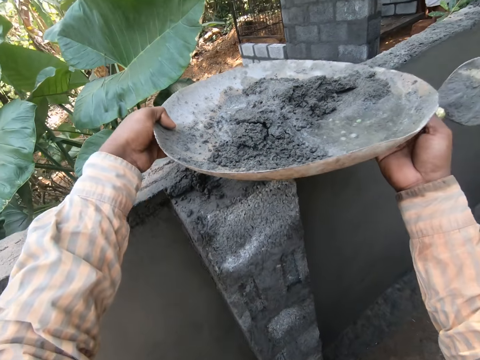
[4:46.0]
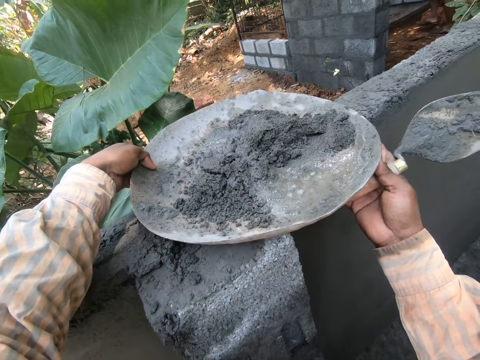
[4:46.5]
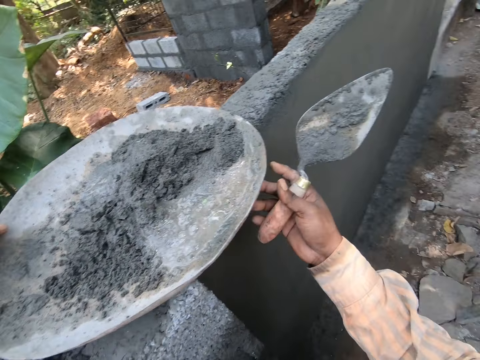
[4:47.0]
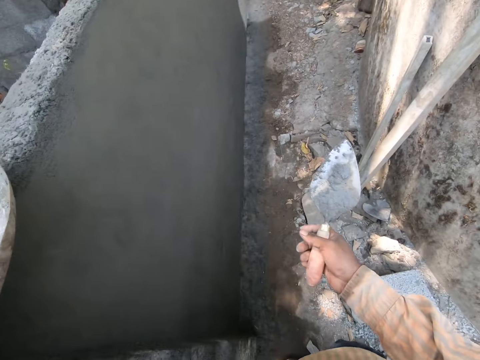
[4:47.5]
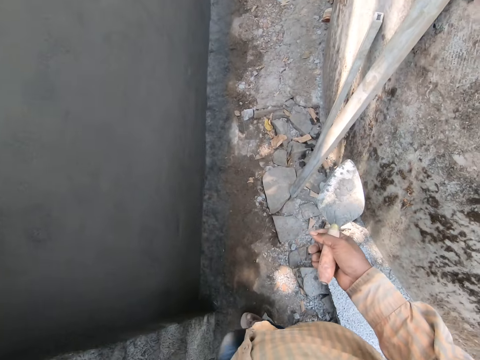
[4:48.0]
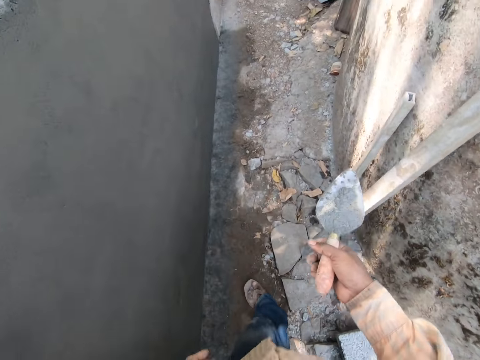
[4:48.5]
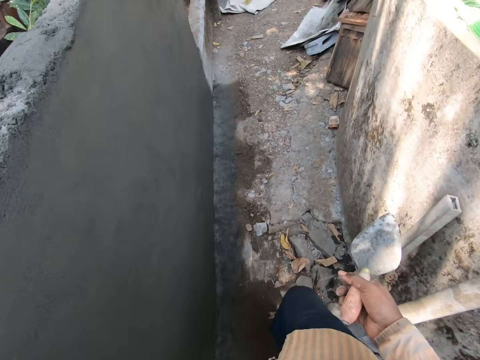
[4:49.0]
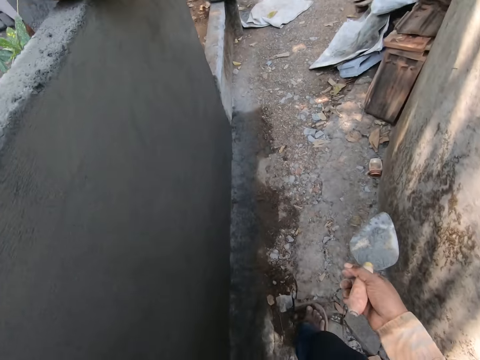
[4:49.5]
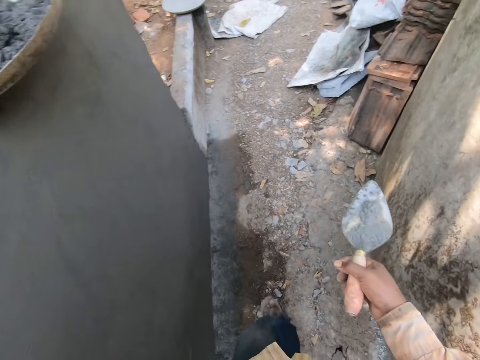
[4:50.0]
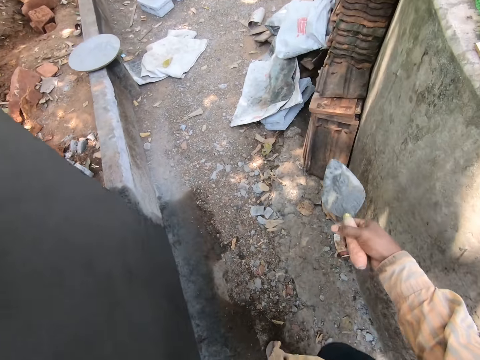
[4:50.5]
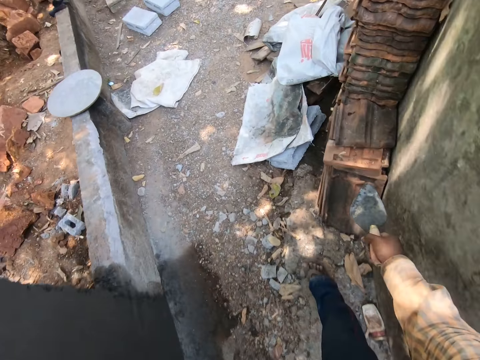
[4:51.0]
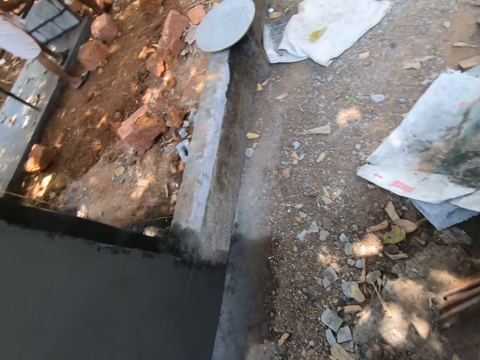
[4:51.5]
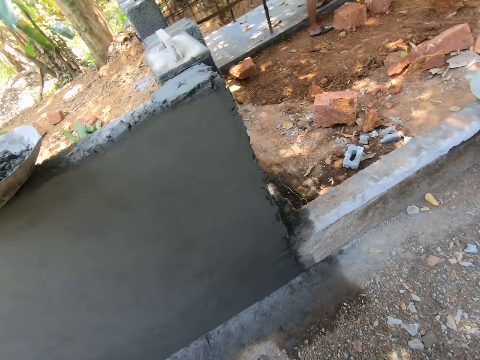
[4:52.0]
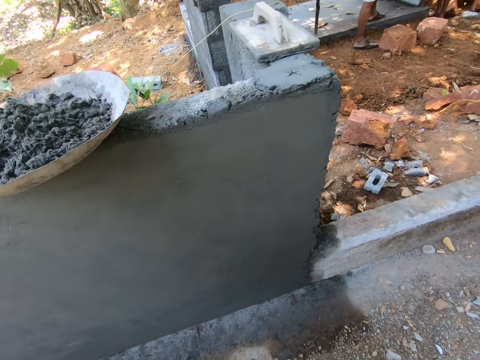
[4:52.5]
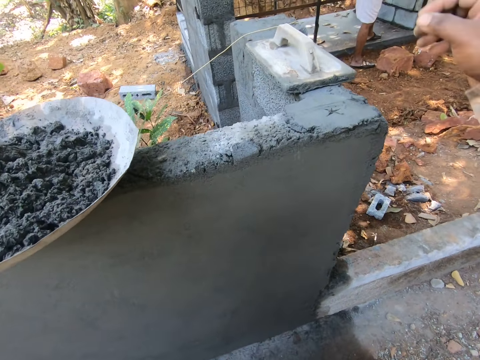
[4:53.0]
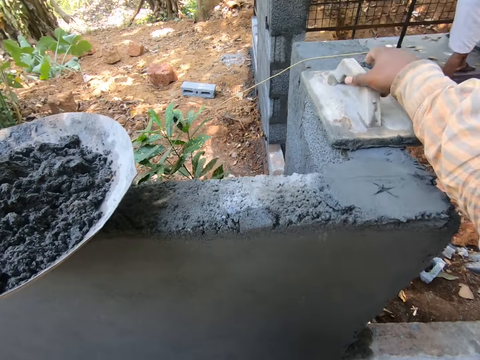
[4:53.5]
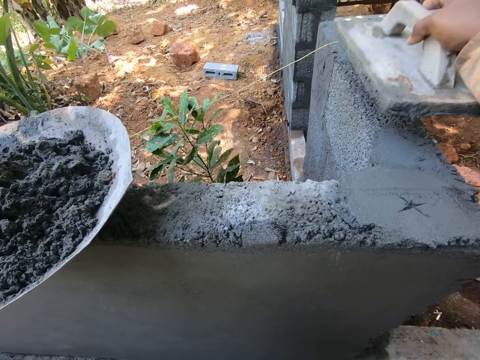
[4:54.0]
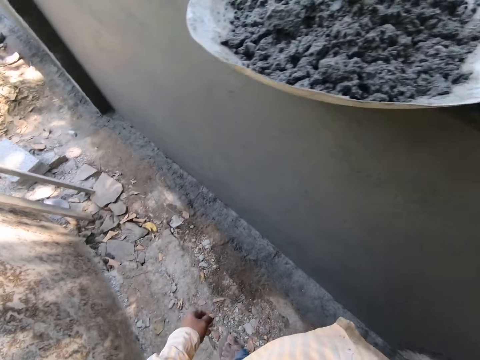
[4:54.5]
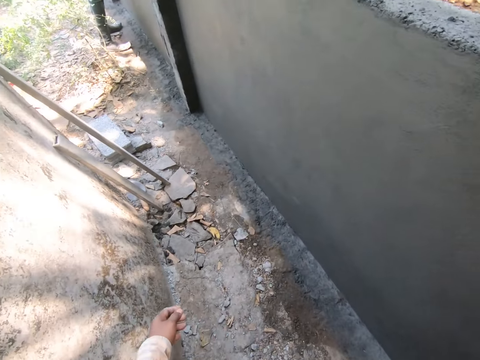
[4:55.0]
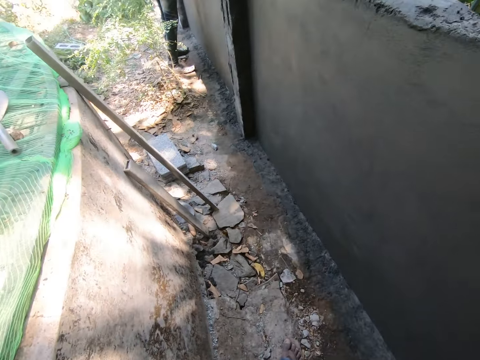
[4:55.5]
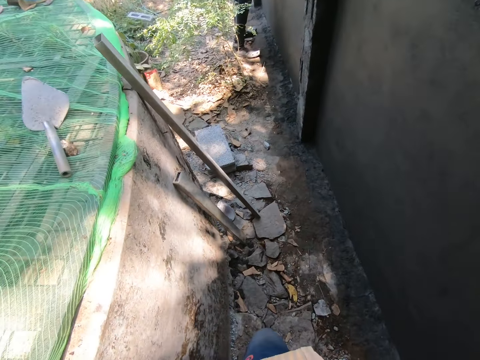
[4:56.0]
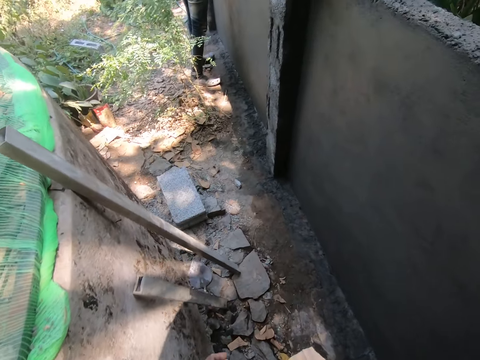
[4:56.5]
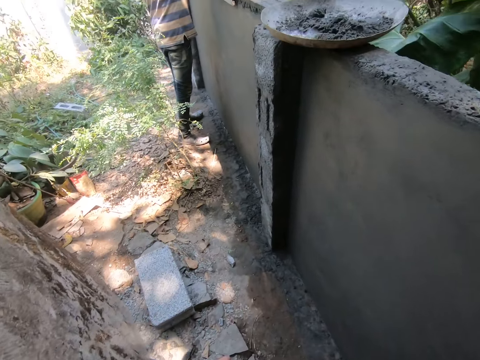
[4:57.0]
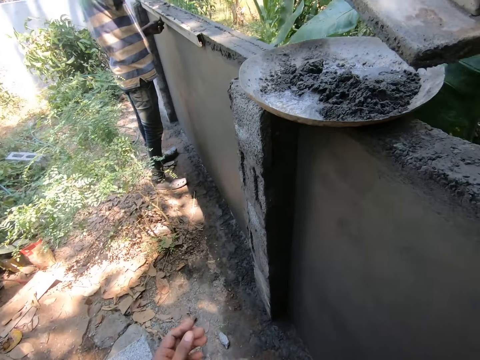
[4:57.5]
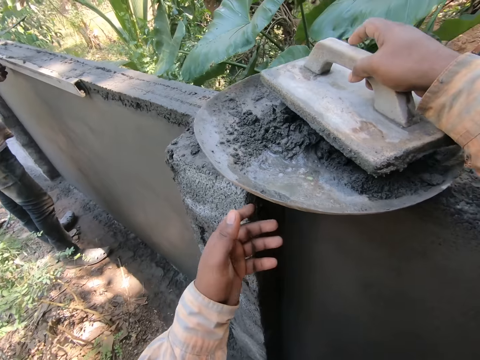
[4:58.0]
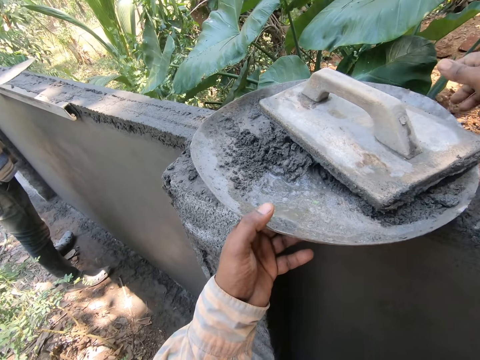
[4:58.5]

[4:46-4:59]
The camera wearer puts a trough of mortar on a wall. They turn near the wall and walk near the wall. They place a trowel on a stack of tiles. They turn near the wall and walk near the wall. They pick up a hawk or plaster trowel on the wall. They turn from the wall and walk near the wall.

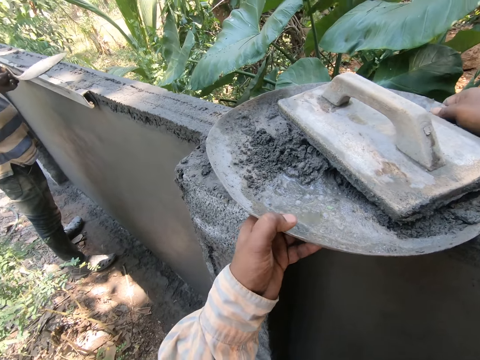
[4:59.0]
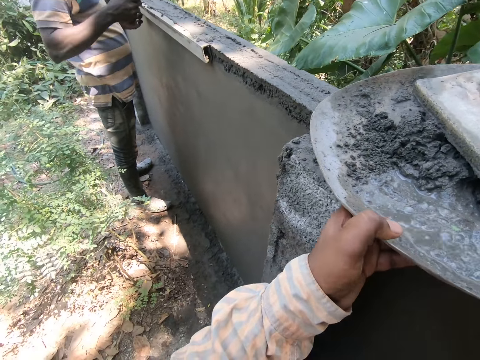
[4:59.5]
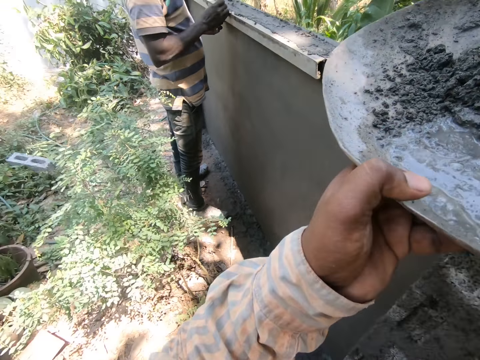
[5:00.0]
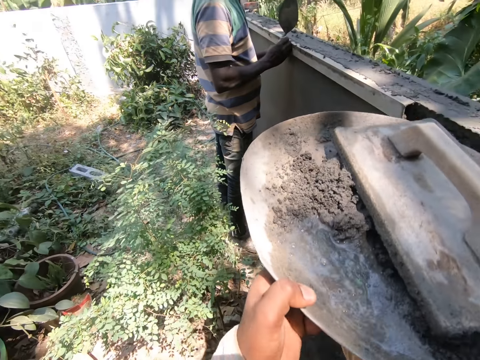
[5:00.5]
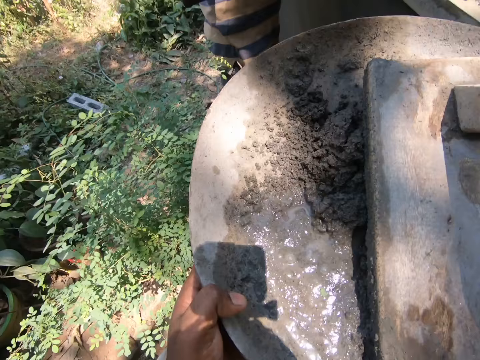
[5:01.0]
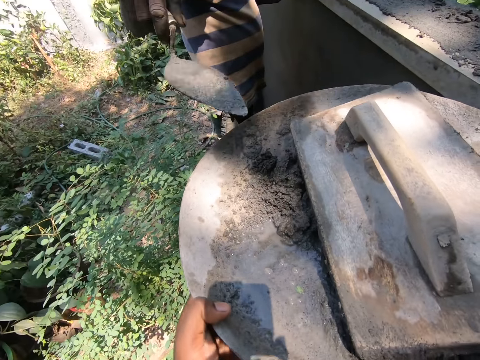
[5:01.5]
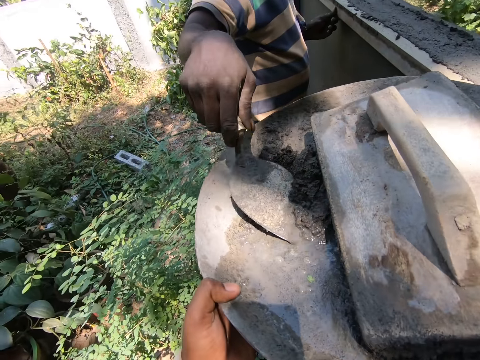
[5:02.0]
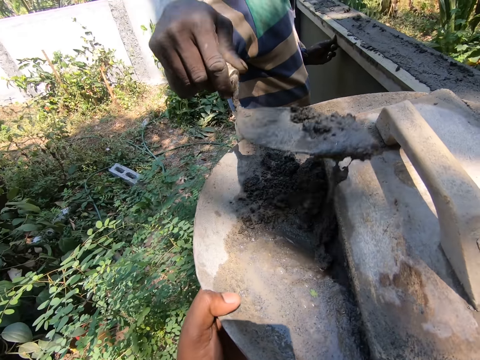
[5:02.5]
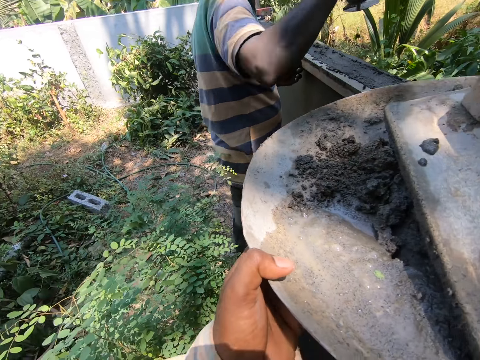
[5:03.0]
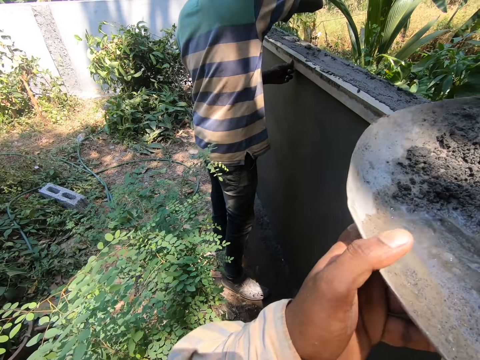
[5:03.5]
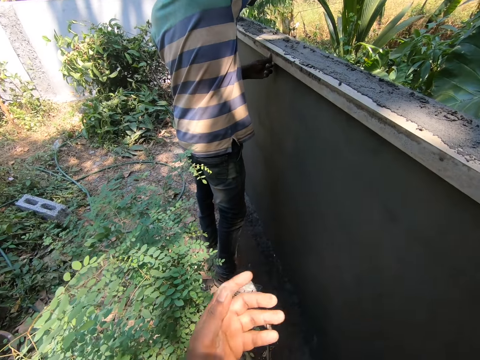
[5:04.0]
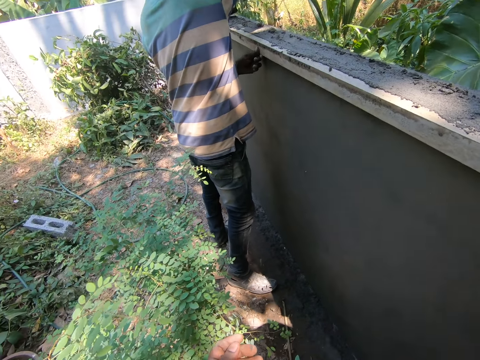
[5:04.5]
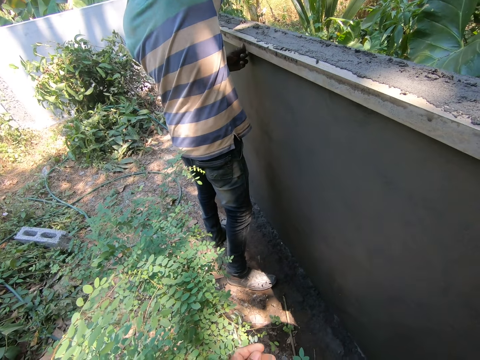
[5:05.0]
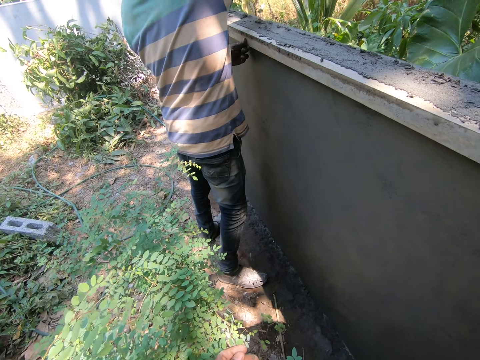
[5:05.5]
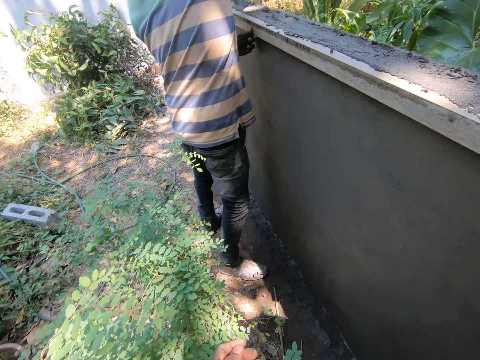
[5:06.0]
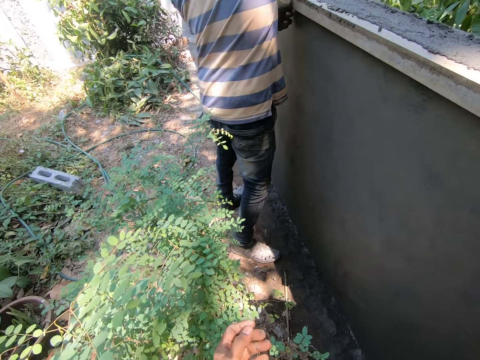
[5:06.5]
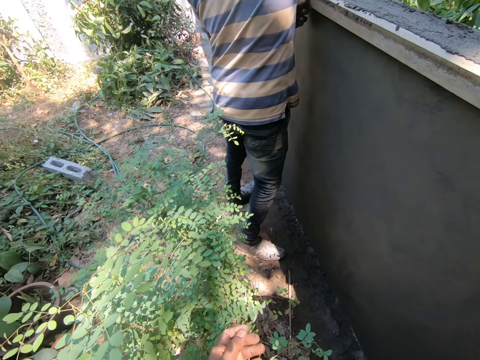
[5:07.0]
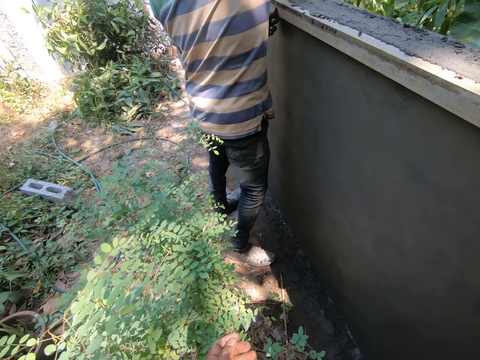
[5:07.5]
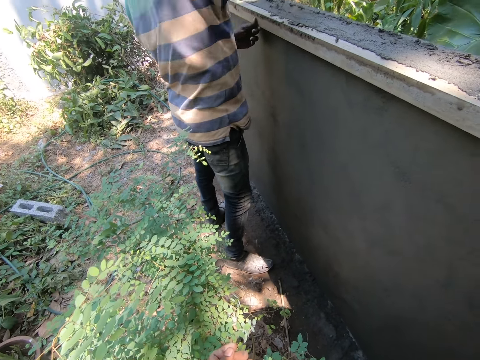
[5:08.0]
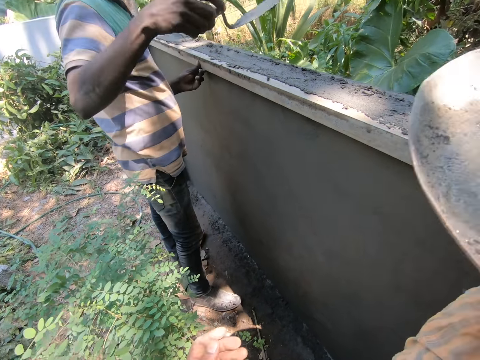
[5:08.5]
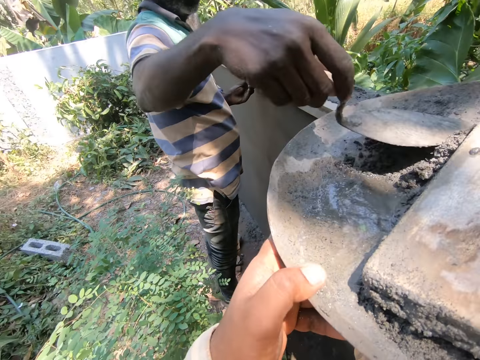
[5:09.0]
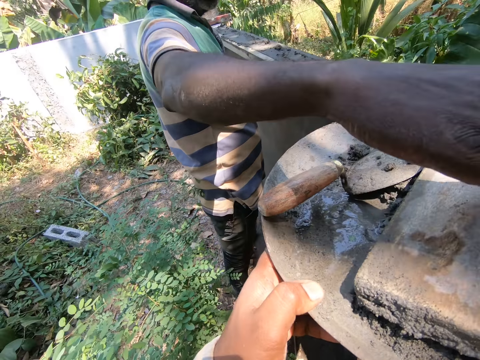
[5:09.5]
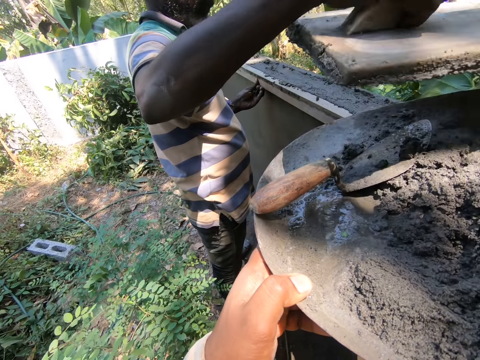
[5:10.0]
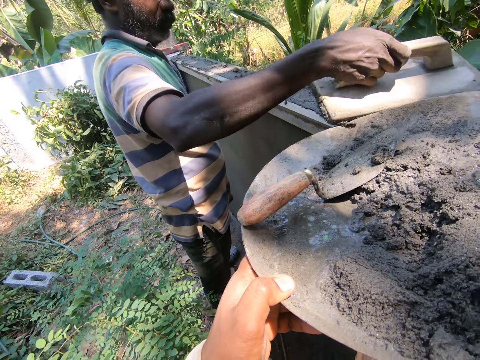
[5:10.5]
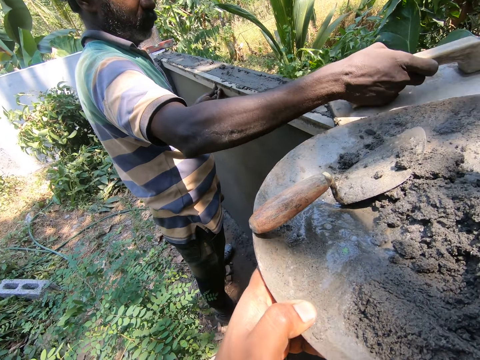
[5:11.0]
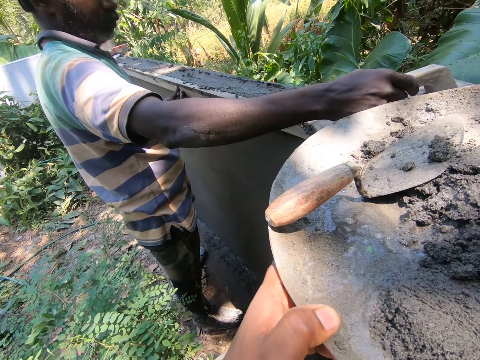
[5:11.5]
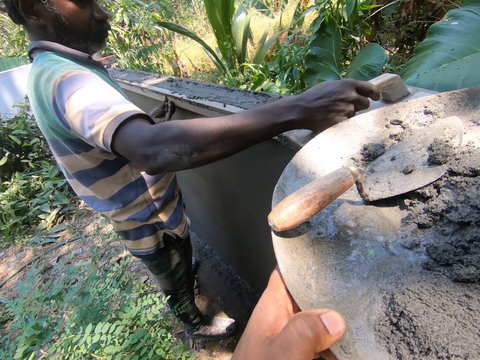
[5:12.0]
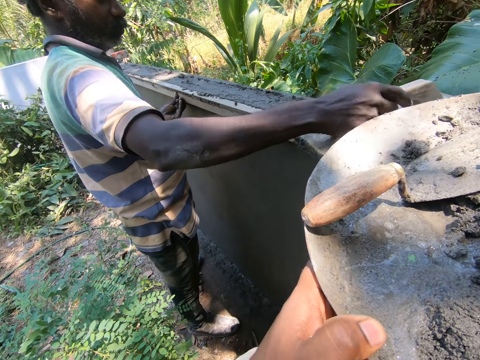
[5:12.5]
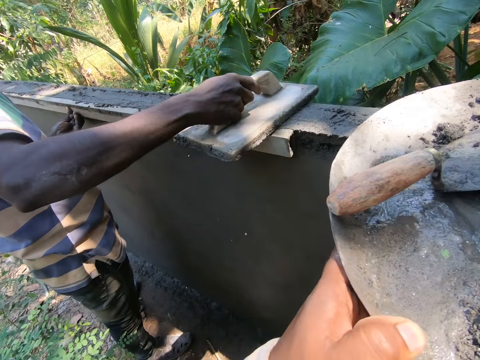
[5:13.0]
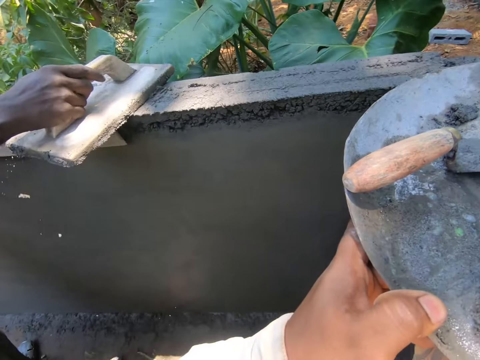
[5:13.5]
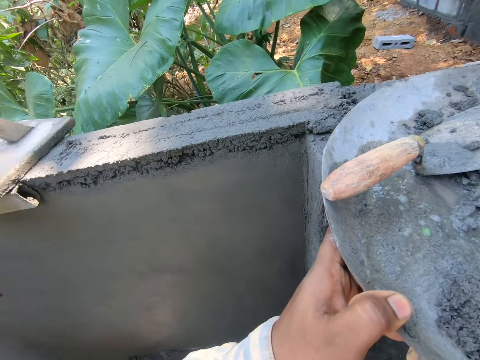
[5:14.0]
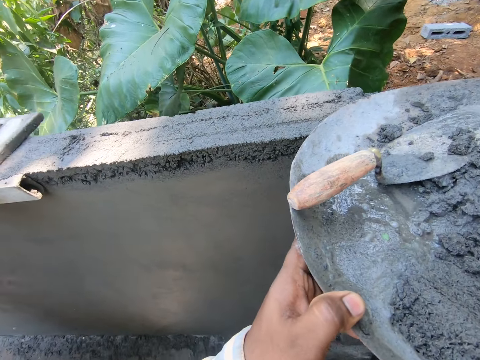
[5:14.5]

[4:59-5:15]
The camera wearer picks up a trough or tray of mortar and a hawk from a wall. A person scoops mortar from the trough with a trowel. The camera wearer puts the trough of mortar on the wall. The person spreads mortar on the wall. The camera wearer holds the tray with his right hand. The person drops the trowel on the trough of mortar. The person picks up the hawk from the trough. The person smoothens mortar on the wall with the hawk. The camera wearer walks near the wall.
